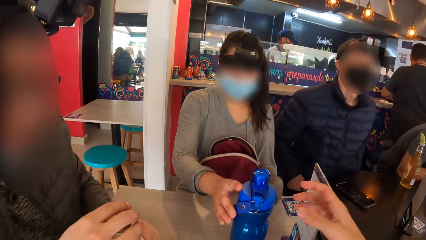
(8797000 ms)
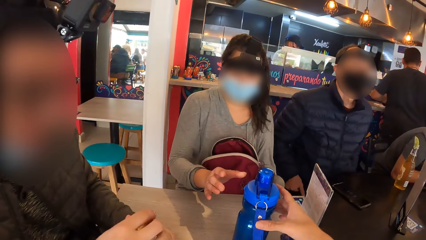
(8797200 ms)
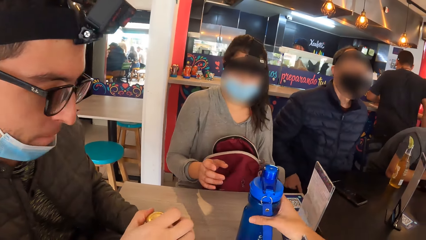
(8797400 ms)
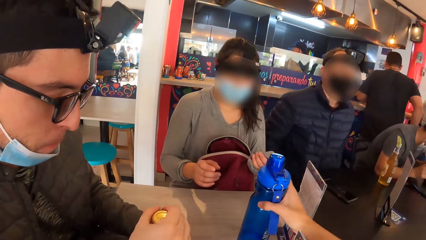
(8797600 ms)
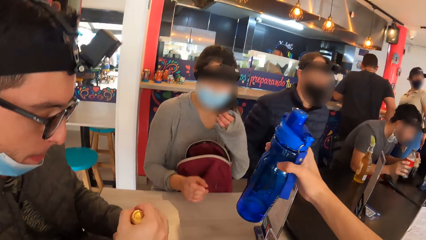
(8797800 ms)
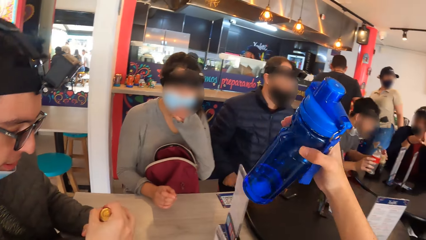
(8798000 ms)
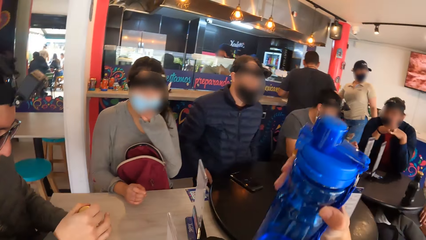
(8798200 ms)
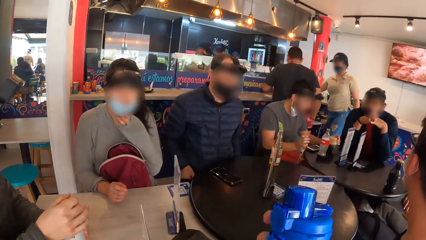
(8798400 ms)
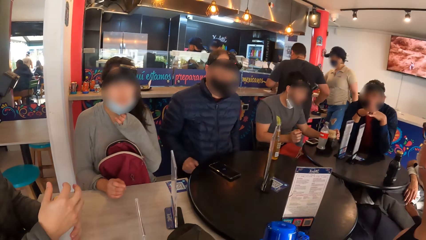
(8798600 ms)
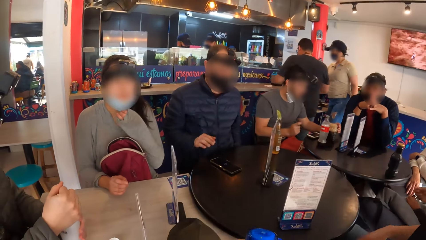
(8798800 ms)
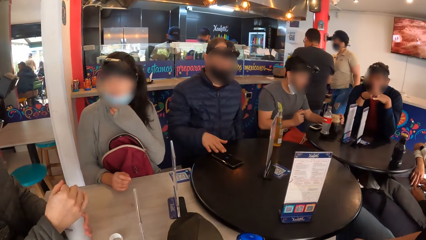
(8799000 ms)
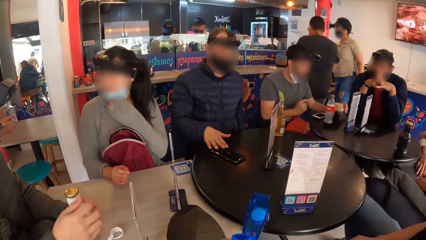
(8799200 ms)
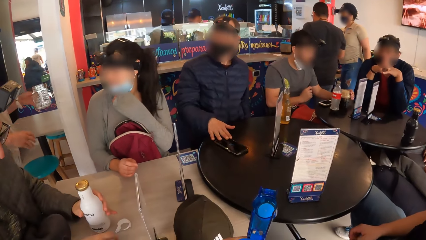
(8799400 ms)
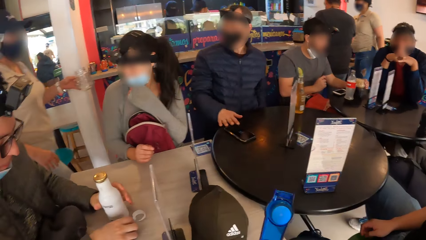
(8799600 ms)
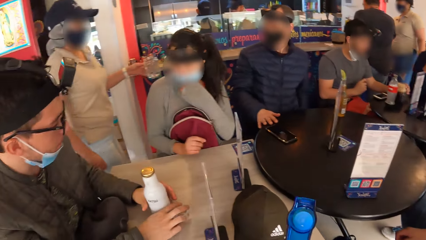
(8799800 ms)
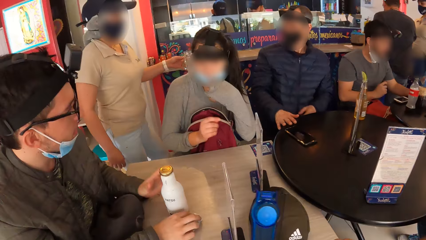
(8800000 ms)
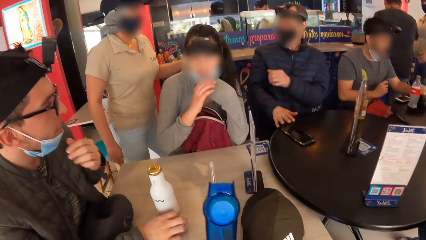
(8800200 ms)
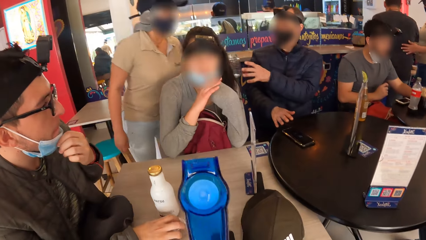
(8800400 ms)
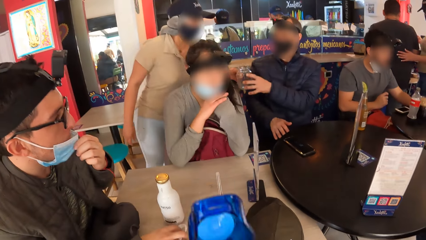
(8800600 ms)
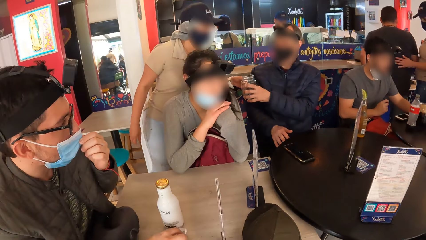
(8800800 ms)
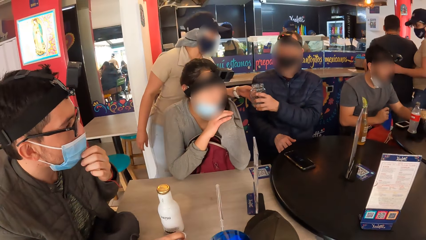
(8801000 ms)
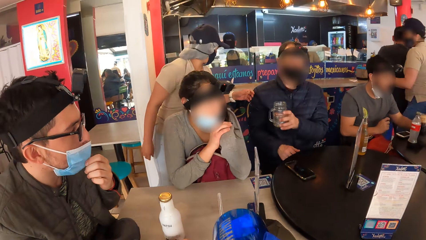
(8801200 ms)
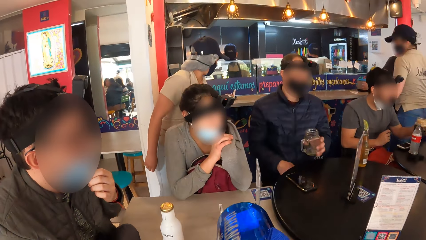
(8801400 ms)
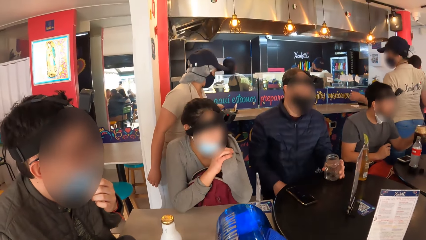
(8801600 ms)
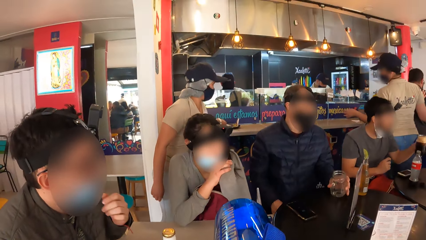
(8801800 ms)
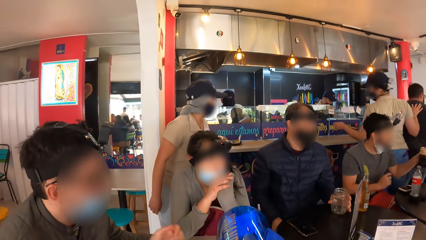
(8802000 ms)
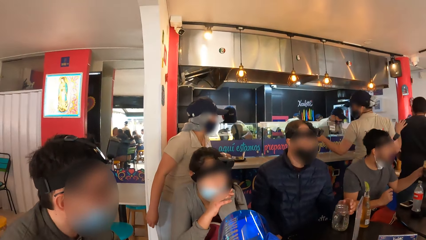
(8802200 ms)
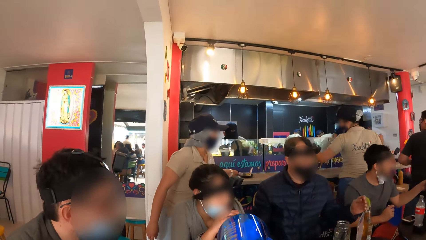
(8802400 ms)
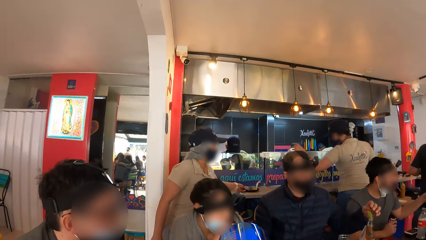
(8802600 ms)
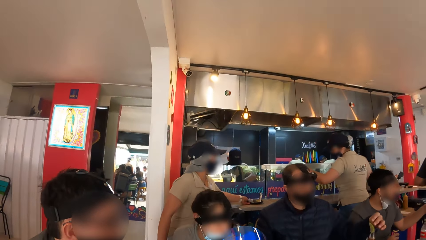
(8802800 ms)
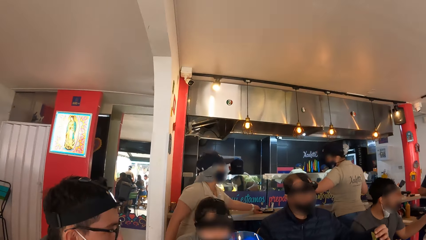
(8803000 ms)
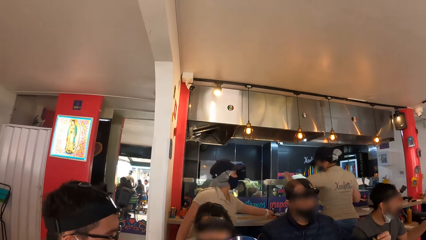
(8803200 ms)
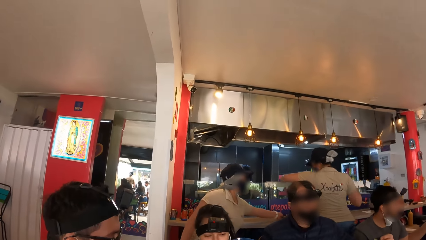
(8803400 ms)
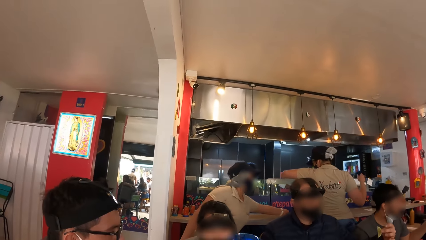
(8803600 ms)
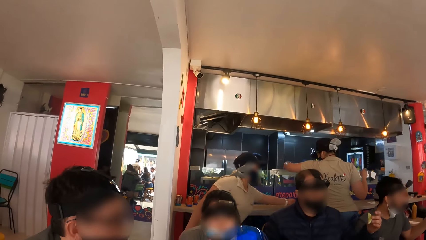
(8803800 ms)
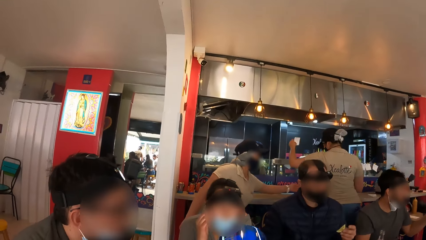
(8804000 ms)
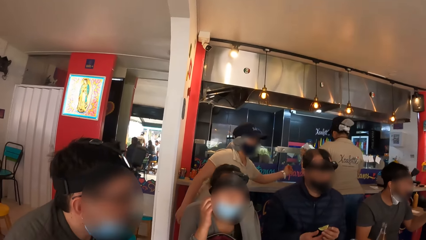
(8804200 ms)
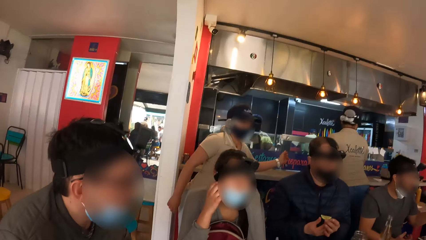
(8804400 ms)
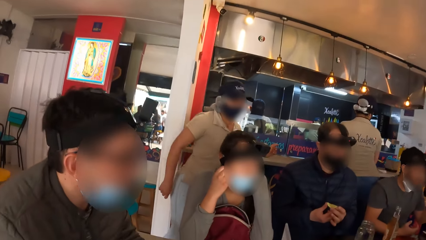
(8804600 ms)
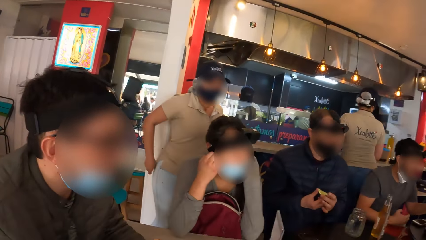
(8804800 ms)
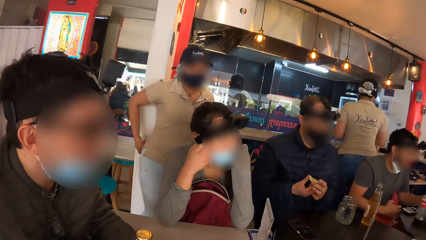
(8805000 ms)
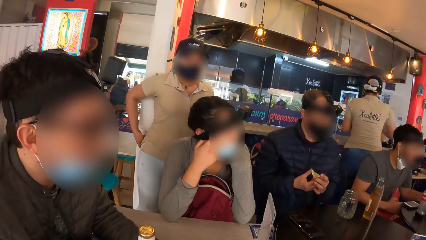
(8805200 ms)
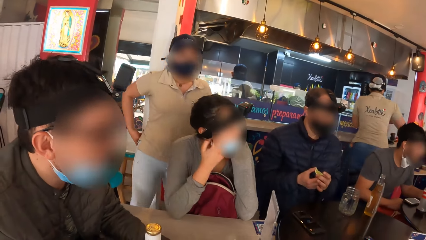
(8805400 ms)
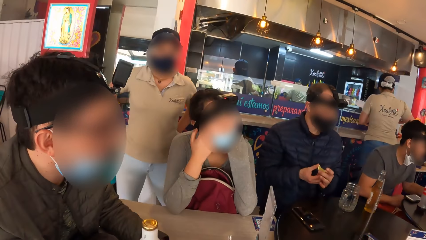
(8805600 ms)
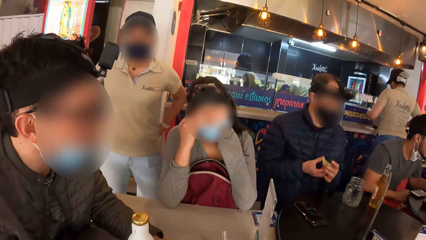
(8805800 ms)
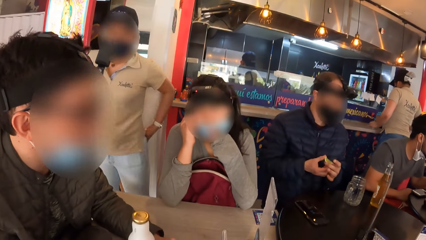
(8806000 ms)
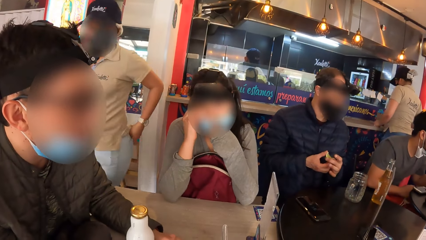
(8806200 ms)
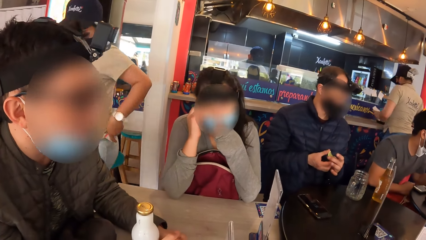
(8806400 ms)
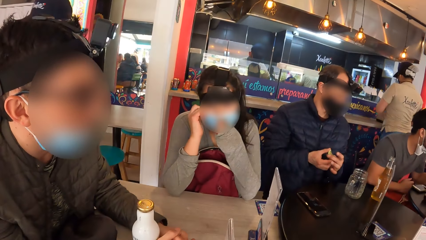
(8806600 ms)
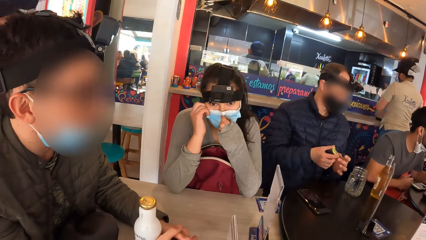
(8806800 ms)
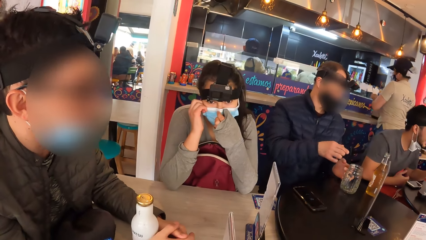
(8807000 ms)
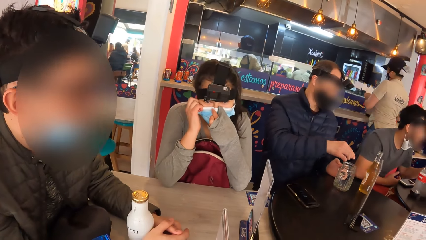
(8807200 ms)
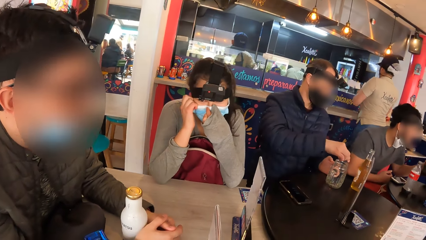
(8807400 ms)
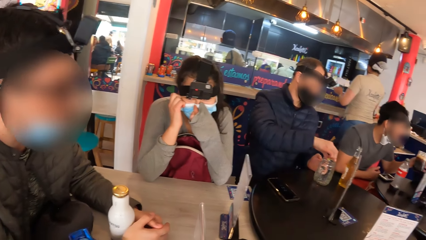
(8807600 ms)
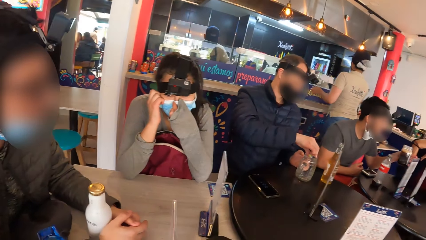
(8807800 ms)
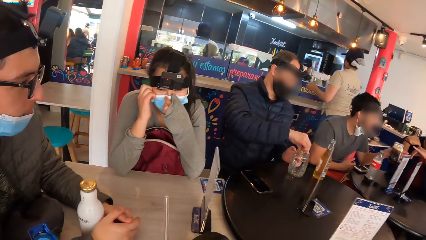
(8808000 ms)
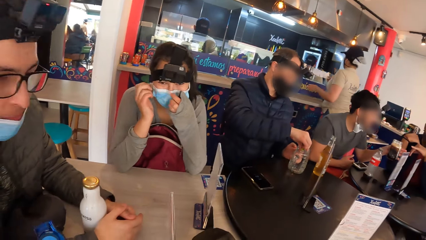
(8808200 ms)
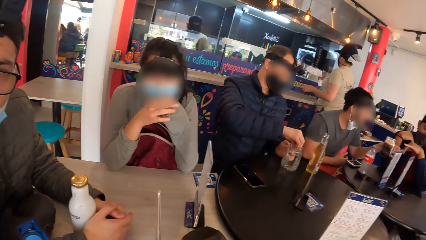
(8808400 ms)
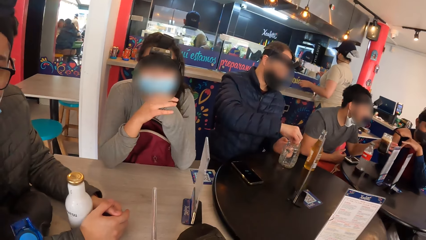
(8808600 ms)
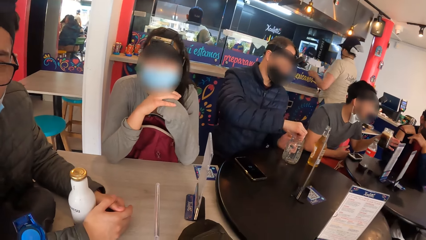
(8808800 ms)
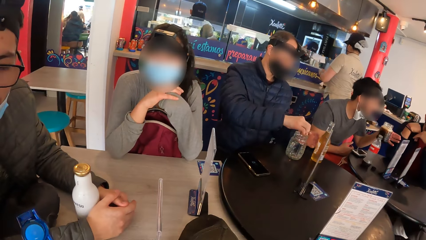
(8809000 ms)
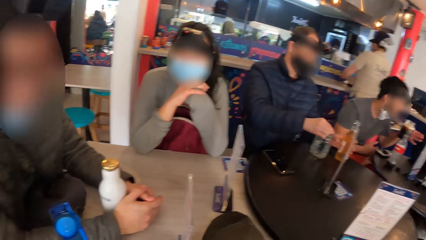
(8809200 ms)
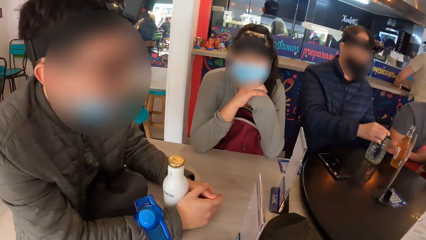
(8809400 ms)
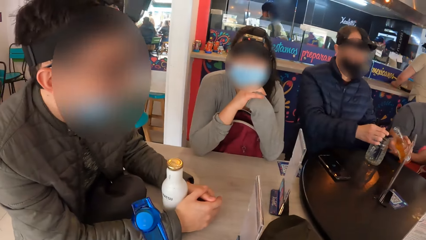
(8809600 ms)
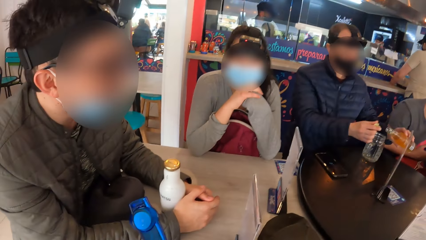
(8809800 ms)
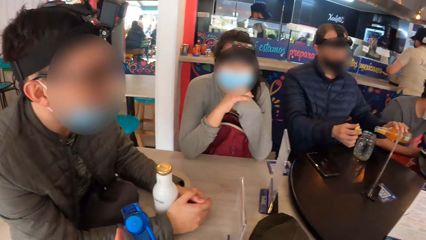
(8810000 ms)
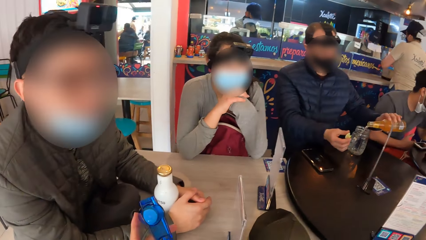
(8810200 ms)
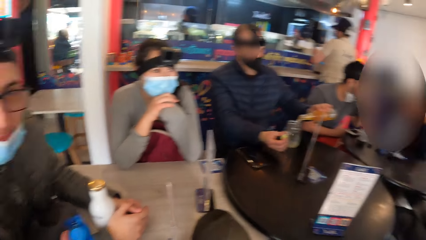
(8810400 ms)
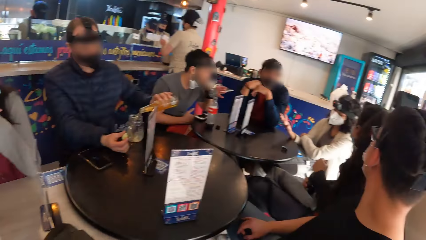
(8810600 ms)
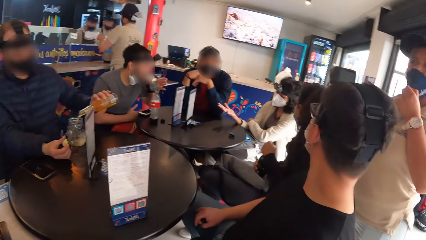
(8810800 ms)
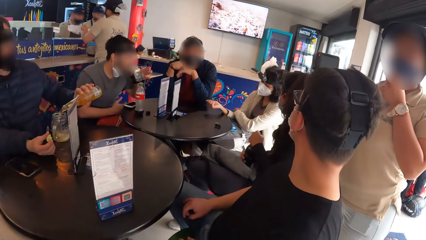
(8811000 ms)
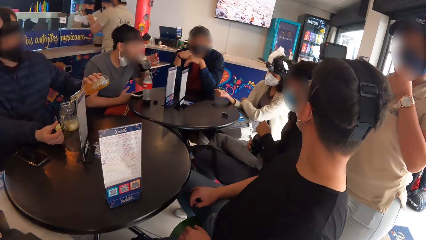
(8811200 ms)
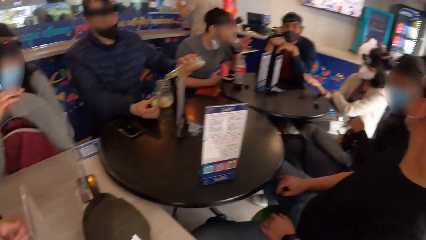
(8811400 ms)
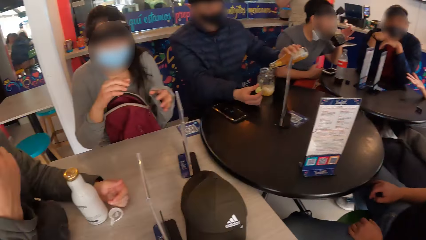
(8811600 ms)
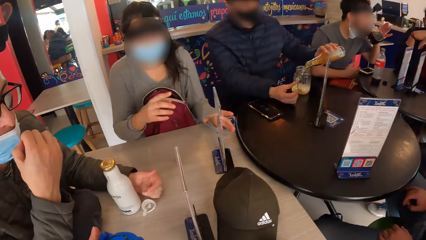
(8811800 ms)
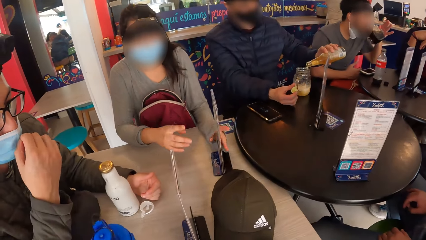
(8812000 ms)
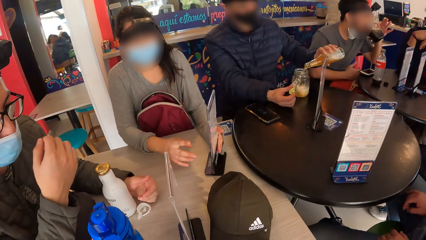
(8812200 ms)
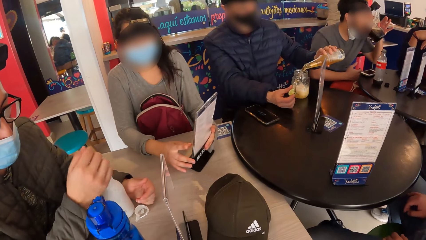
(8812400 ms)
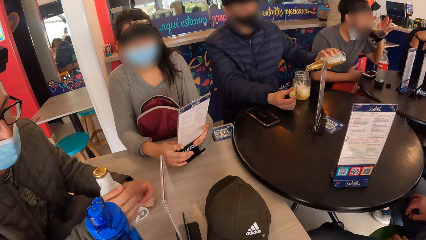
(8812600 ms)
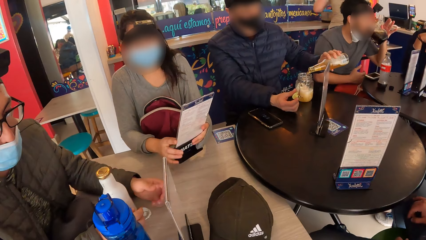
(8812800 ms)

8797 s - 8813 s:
A woman drops the water bottle on the table with her right hand. The camera wearer picks up the water bottle from the table with his right hand. A man covers the white bottle with his right hand. The woman adjusts the face mask on her face with her left hand. Another man moves the phone on the table with his right hand. The second man takes a glass cup from a waitress with his left hand. The first man adjusts the face mask on his face with his left hand. The woman rests her elbows on the table. The camera wearer drinks from the water bottle in his right hand. A third man picks up the glass cup from the table with his left hand. The second man drops the glass cup on the table with his left hand. He picks up a slice of lime from a soda bottle with his left hand. He moves the slice of lime to his right hand. The woman touches her face with her right hand. She adjusts the face mask on her face with her left hand. The second man squeezes the lime into the glass cup with his right hand. A fourth man points with his left little finger. The camera wearer interacts with the first man. The woman places her hands together. The second man picks up the soda bottle from the table with his left hand. He pours soda from the soda bottle into the glass cup with his left hand. The camera wearer closes the water bottle with his left hand. The third man drinks from the glass cup in his left hand. Another woman moves her right hand. The first man adjusts the face mask on his face with his right hand. The first woman picks up a menu from the table with her left hand. The camera wearer moves the water bottle on the table with his left hand.
